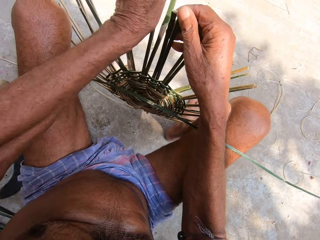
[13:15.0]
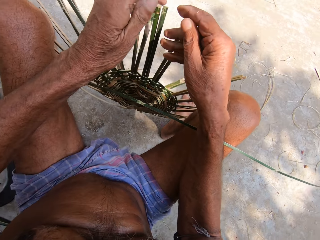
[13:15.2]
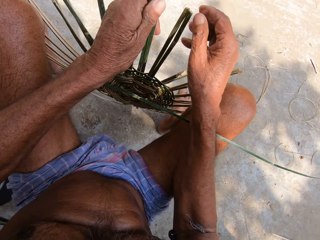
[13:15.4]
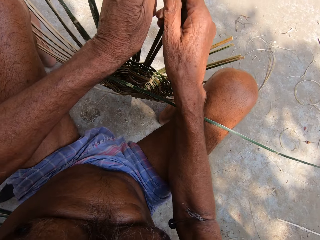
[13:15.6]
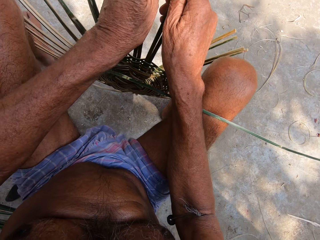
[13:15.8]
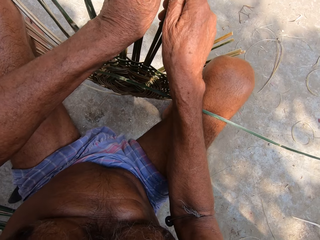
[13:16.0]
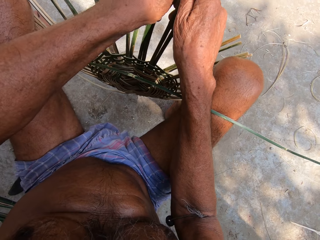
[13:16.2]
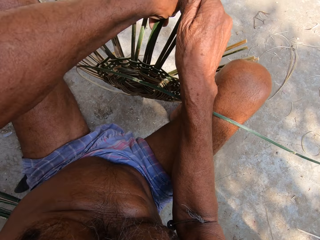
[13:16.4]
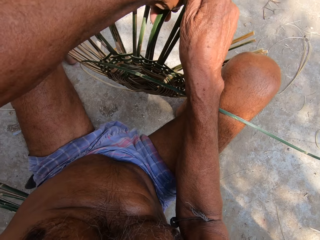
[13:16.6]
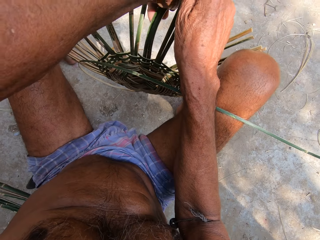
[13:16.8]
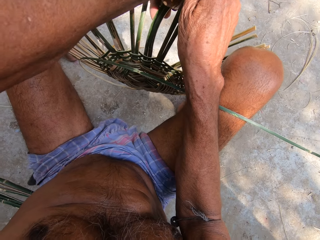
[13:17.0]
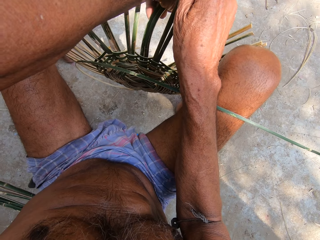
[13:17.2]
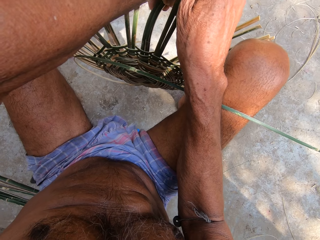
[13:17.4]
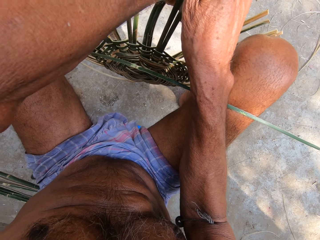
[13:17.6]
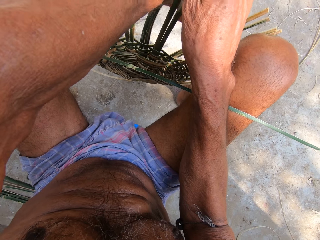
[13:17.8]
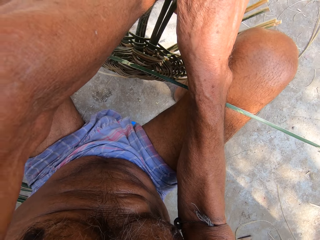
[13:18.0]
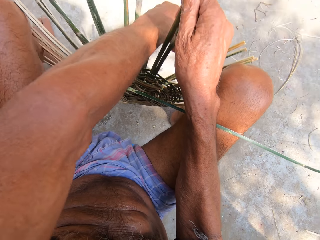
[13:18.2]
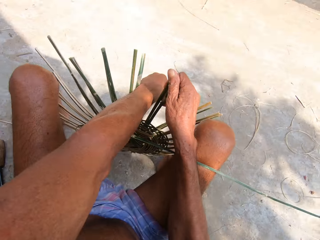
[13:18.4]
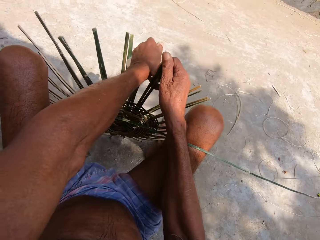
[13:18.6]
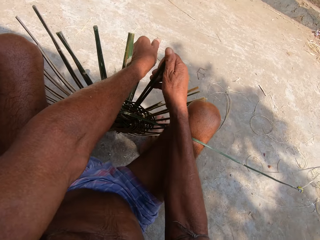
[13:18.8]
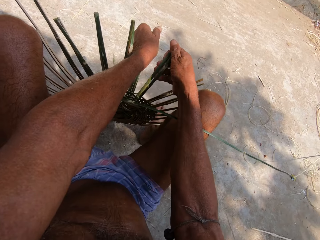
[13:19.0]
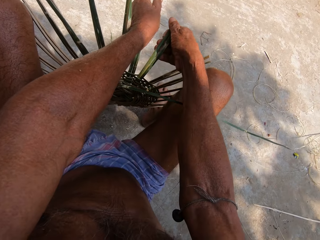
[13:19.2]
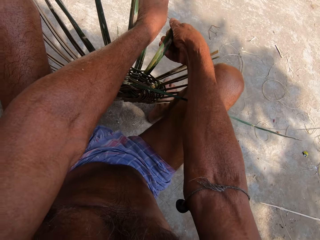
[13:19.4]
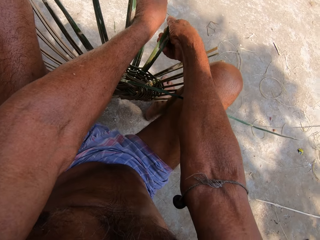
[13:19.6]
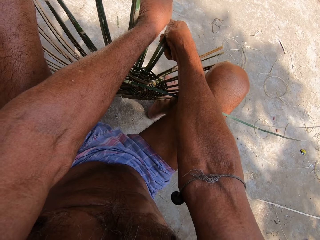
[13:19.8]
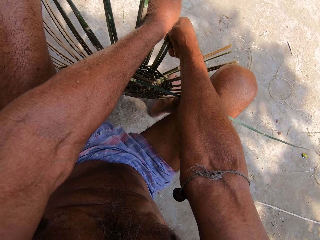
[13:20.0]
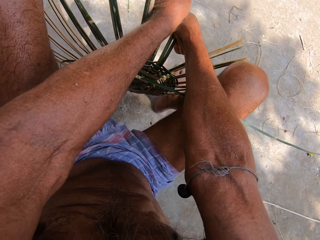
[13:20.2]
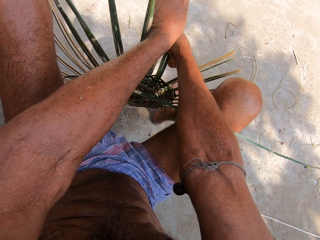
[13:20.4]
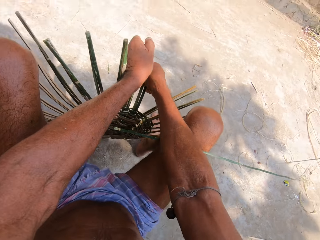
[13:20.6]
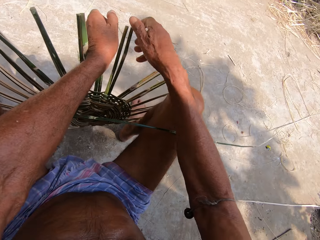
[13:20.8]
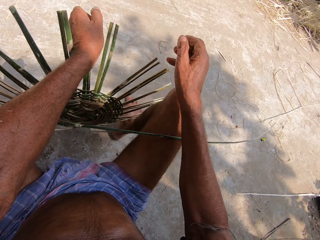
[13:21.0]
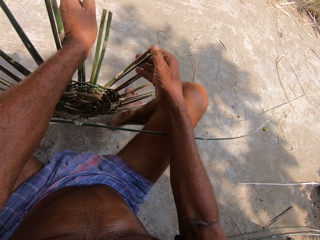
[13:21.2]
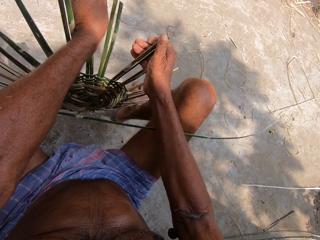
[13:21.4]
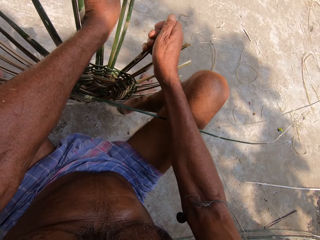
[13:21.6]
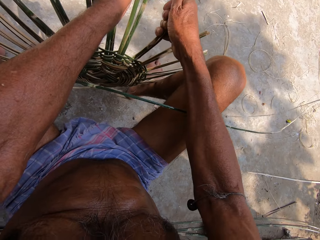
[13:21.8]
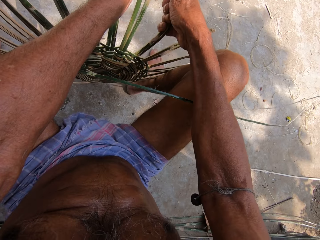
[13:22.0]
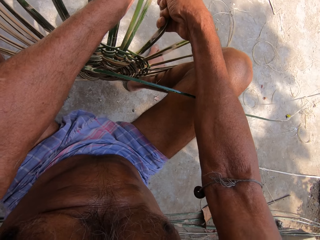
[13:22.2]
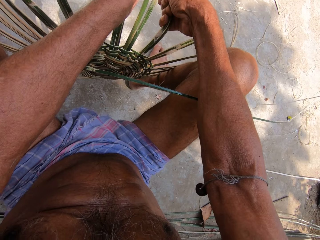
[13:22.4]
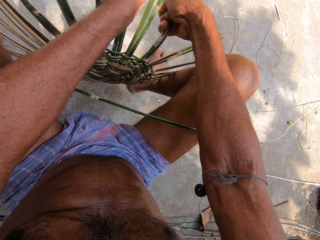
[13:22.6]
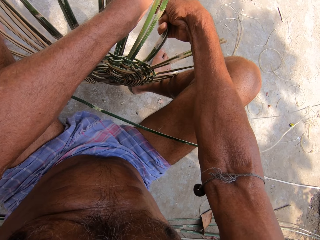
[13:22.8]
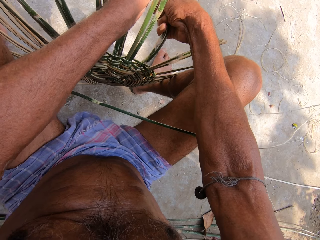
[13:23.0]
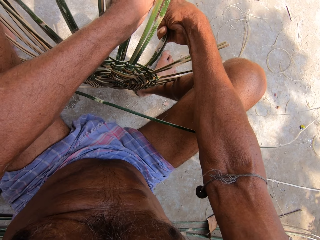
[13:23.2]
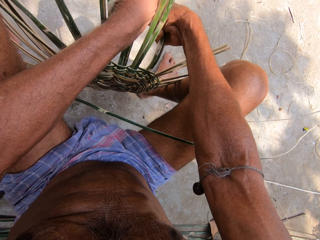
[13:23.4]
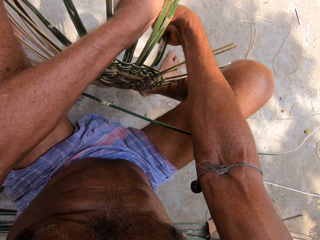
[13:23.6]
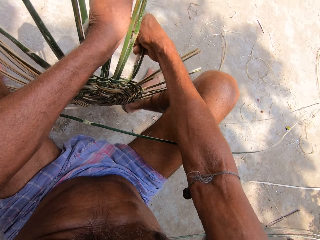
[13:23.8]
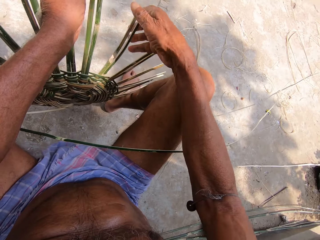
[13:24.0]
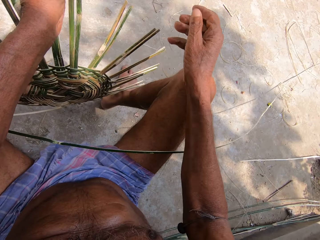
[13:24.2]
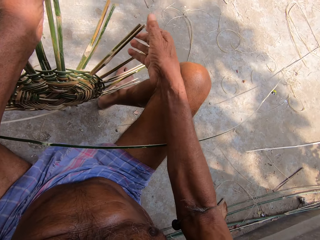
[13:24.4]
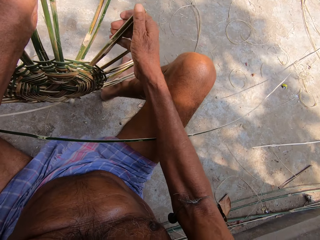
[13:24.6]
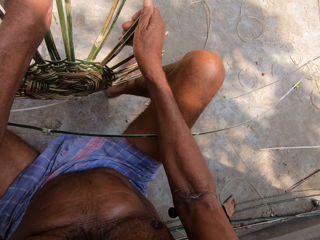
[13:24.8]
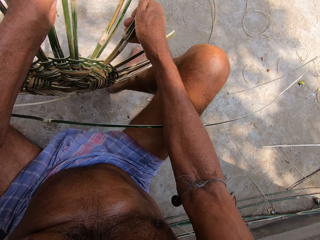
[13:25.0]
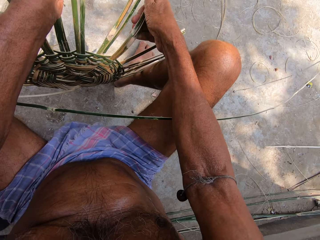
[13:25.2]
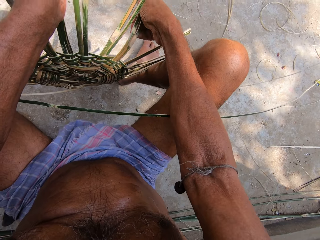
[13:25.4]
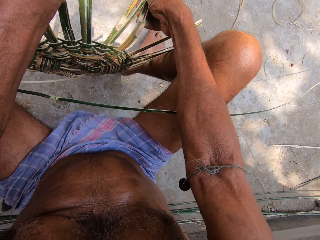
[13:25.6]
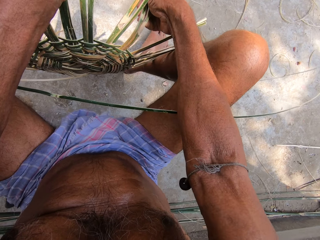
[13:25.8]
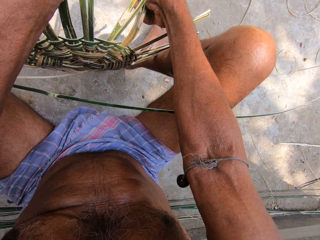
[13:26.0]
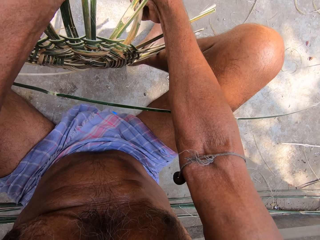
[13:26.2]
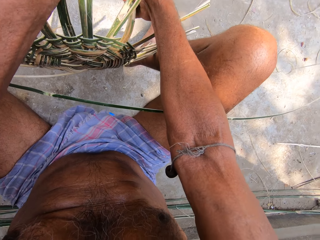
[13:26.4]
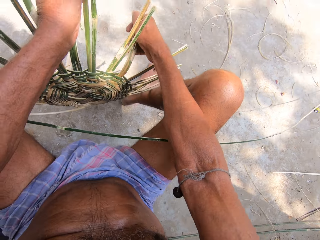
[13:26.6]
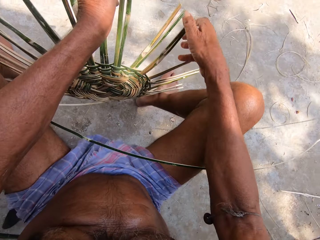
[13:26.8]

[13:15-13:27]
The camera wearer bends a bamboo strip with his left hand. He bends the bamboo strip with his right hand repeatedly.

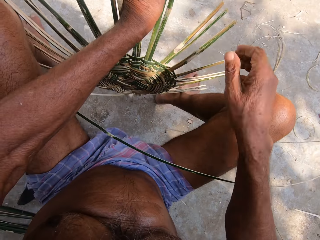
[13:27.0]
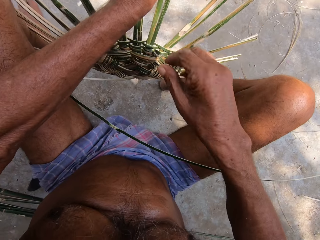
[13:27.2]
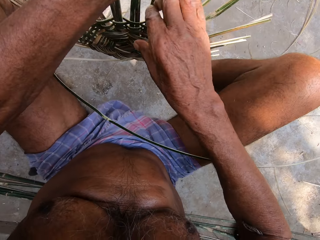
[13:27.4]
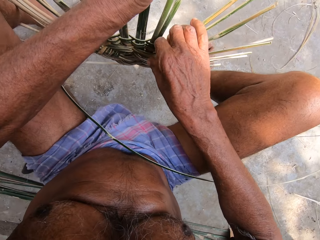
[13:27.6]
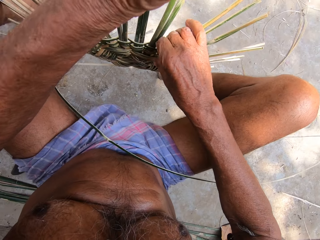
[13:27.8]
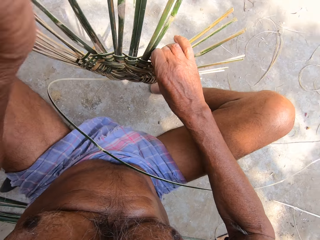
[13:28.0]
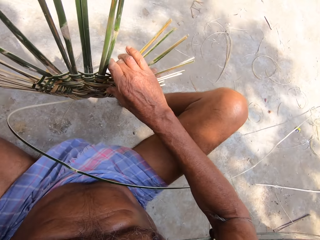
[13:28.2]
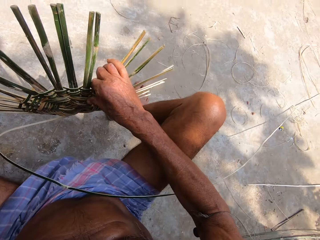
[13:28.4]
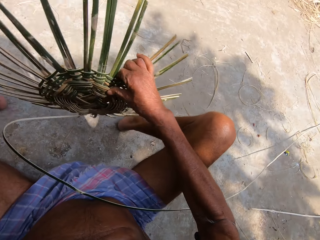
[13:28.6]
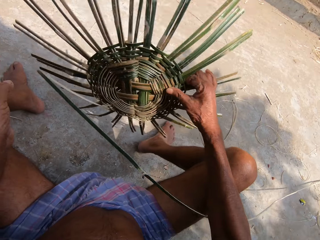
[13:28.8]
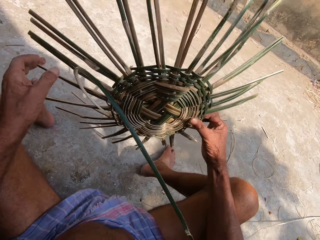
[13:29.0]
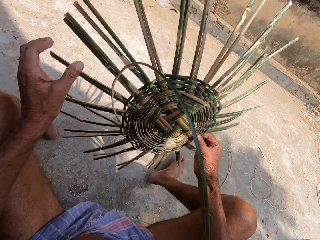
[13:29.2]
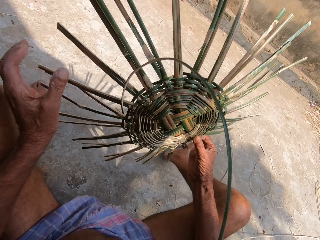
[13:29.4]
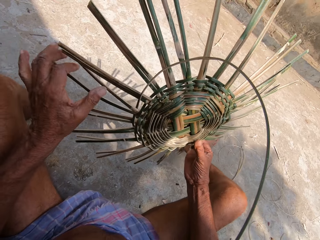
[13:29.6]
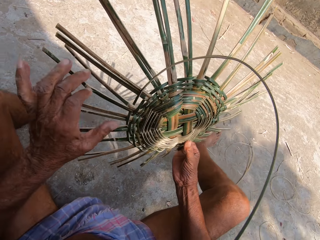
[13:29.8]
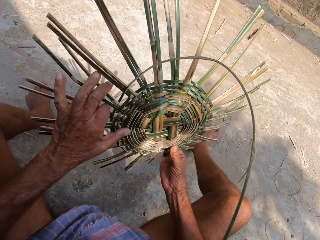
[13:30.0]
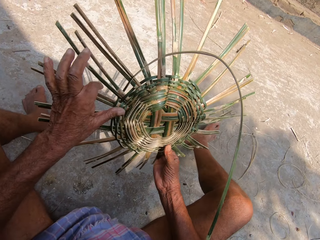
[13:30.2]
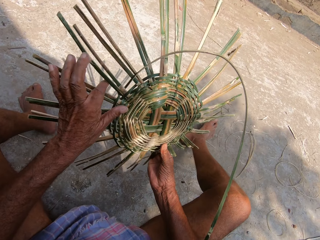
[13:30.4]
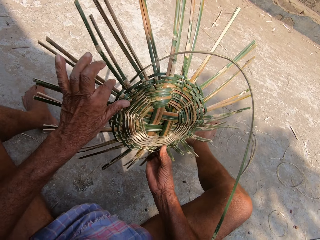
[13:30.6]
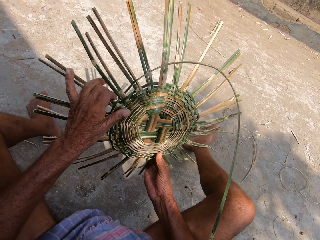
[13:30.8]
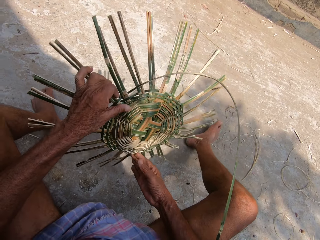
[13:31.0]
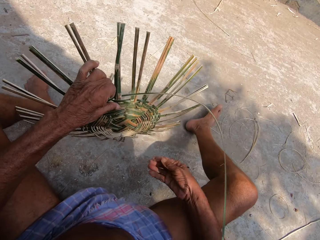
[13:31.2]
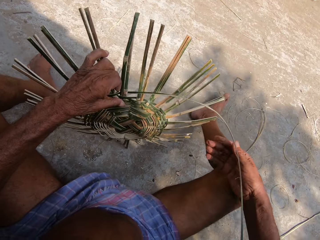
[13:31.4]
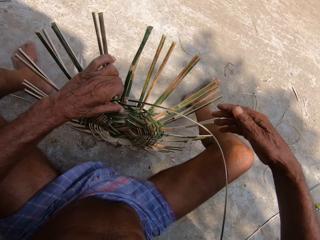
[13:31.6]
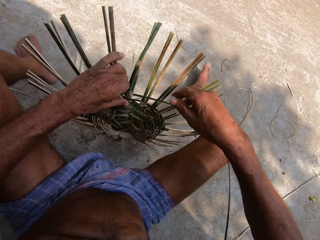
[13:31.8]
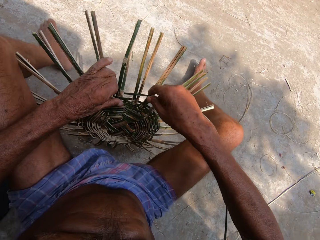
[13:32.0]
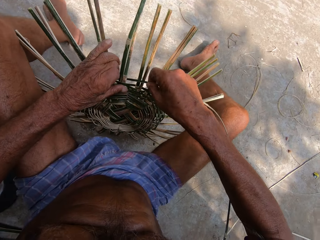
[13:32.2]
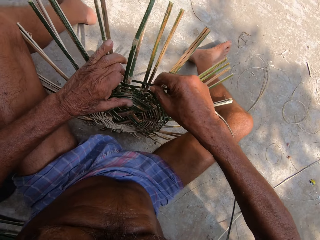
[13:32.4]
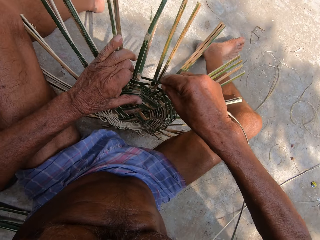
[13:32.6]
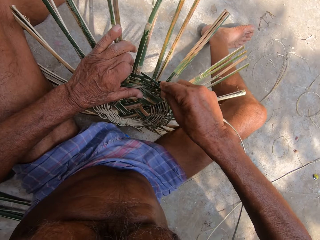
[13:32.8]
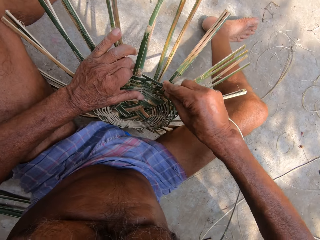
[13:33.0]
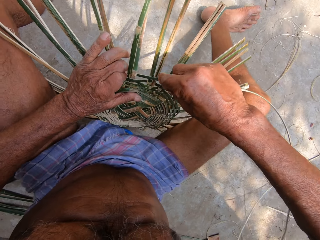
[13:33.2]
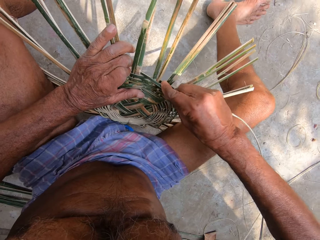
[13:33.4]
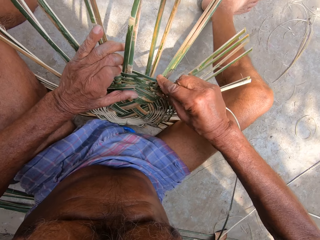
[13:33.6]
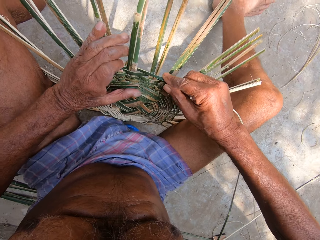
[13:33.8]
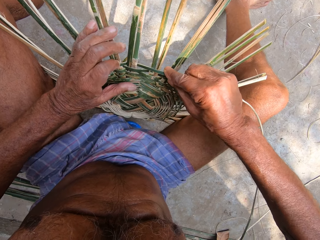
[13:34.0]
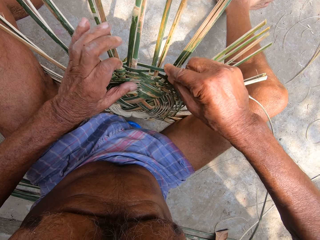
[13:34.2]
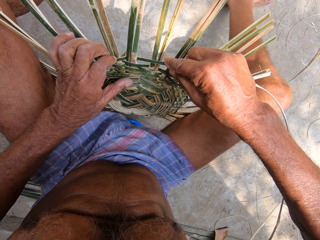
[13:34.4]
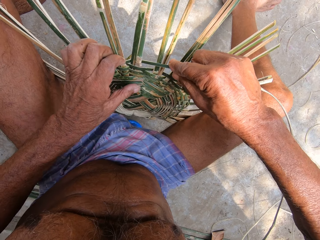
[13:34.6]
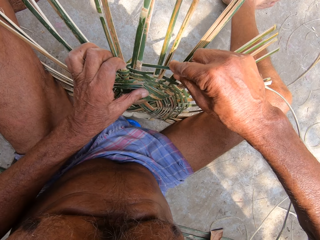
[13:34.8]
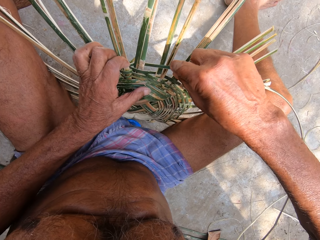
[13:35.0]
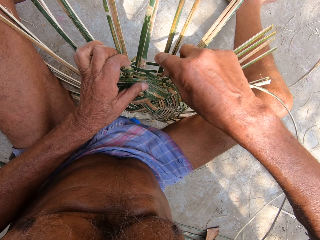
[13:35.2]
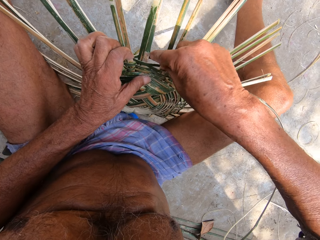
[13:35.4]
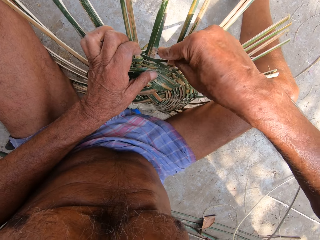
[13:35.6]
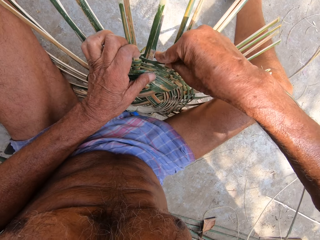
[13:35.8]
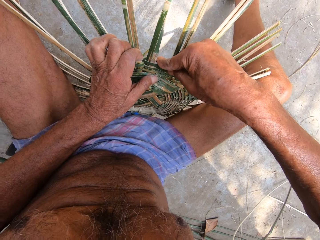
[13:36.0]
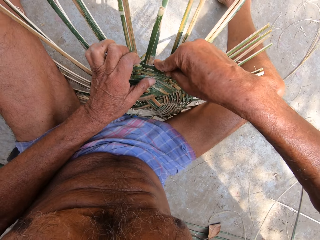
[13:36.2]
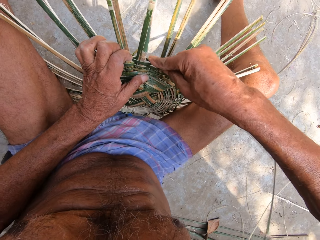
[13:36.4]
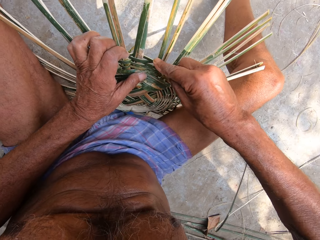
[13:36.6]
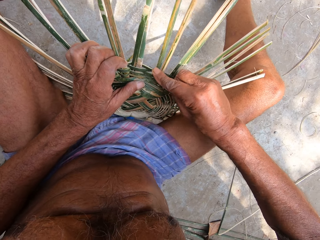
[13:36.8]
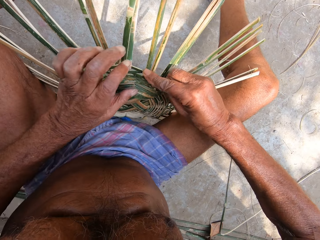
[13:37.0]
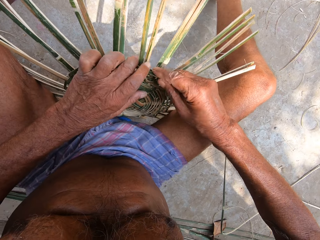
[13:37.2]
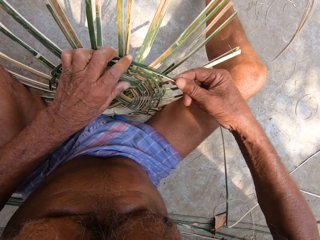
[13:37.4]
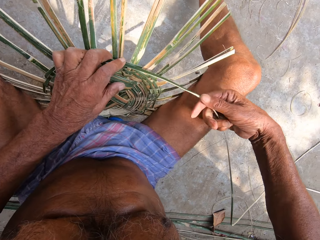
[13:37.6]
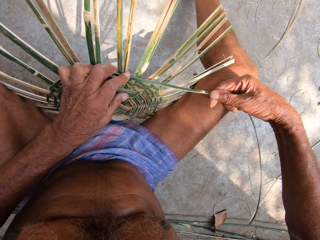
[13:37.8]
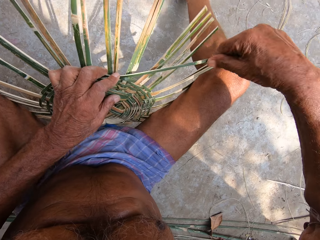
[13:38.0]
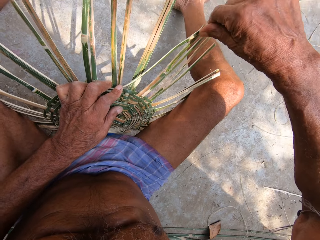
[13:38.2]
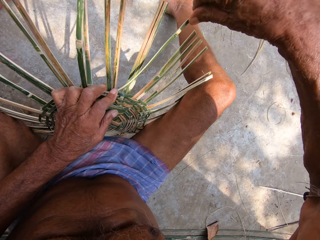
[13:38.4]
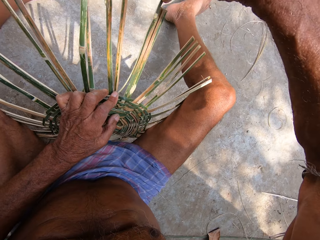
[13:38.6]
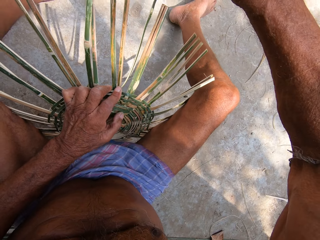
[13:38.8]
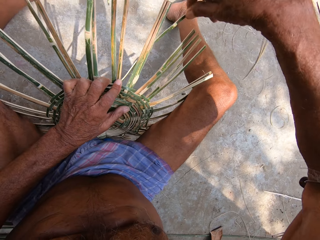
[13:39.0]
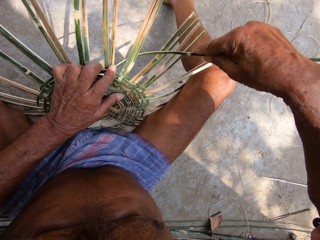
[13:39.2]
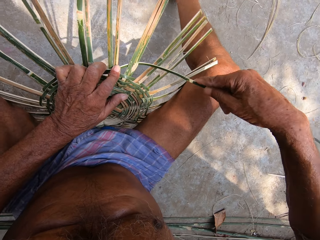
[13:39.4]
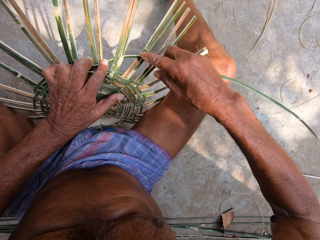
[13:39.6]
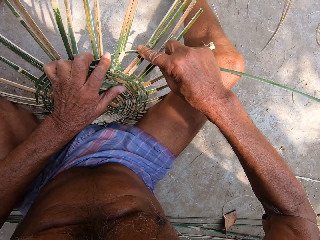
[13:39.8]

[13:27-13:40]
The camera wearer holds the basket with his right hand. He turns the basket. He holds the basket with his left hand. He weaves the basket with the bamboo strip in his right hand. He pulls a reed.
